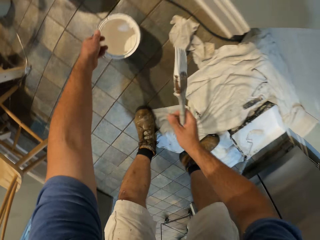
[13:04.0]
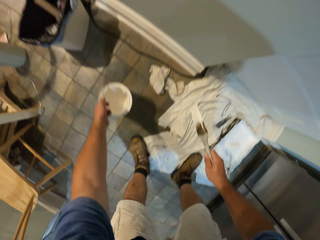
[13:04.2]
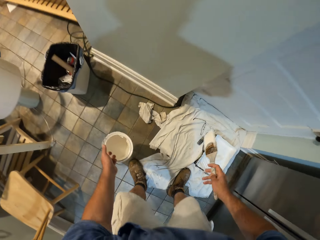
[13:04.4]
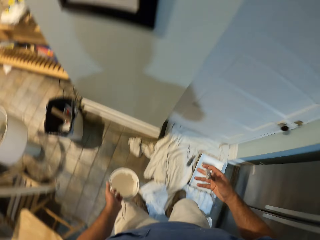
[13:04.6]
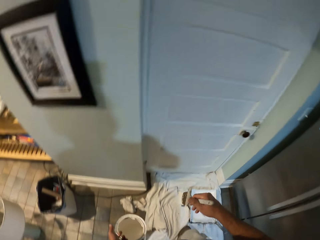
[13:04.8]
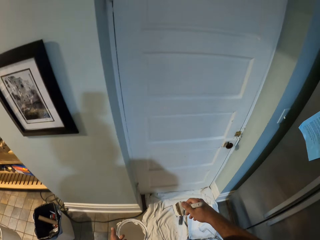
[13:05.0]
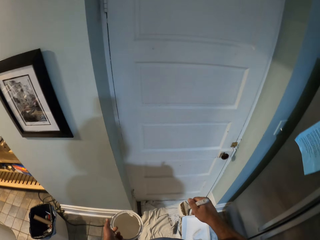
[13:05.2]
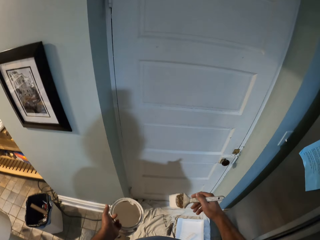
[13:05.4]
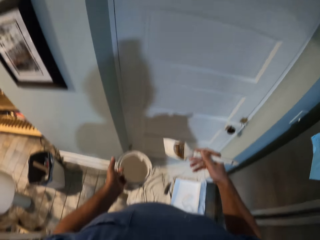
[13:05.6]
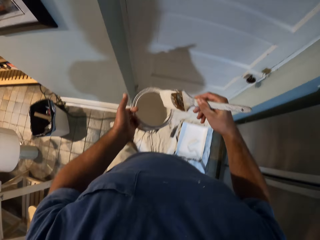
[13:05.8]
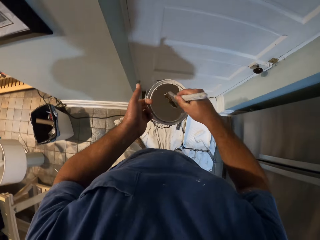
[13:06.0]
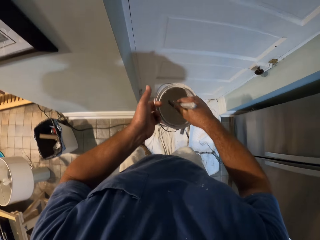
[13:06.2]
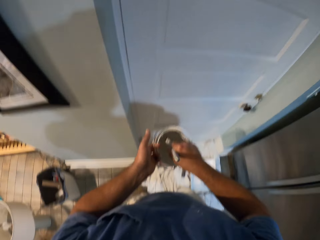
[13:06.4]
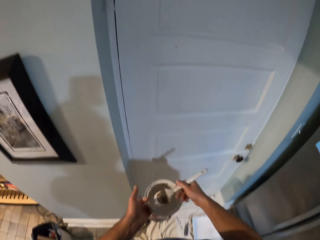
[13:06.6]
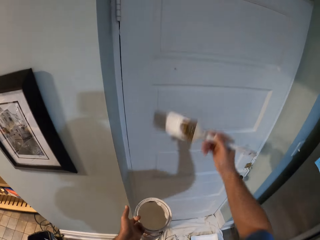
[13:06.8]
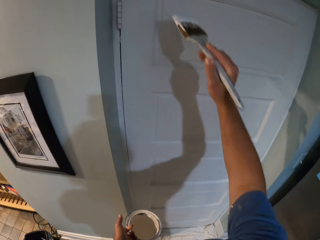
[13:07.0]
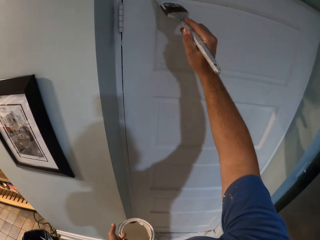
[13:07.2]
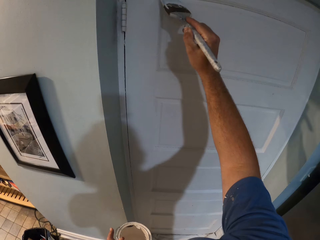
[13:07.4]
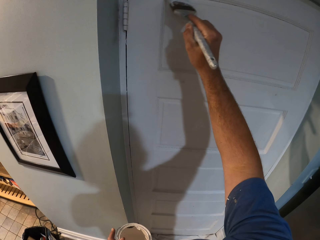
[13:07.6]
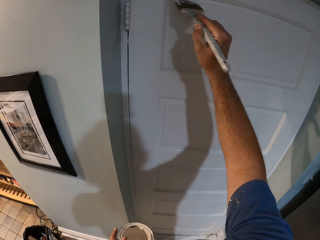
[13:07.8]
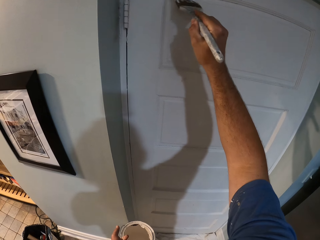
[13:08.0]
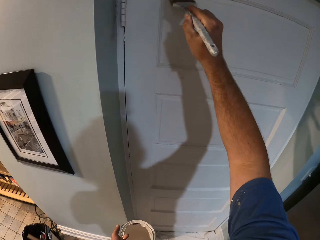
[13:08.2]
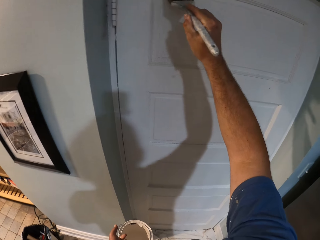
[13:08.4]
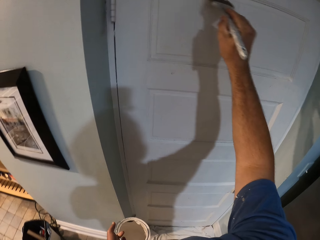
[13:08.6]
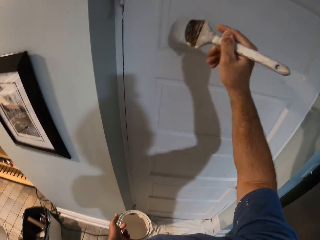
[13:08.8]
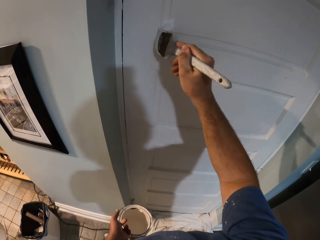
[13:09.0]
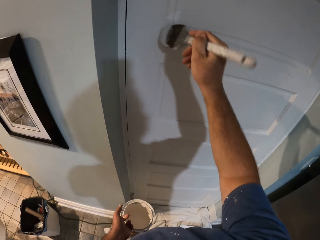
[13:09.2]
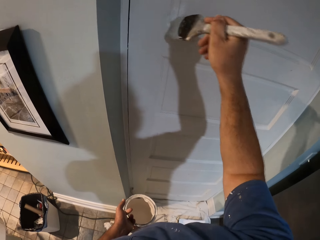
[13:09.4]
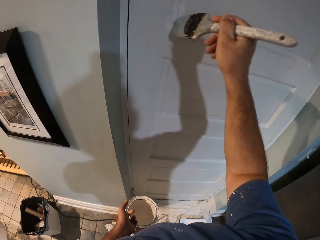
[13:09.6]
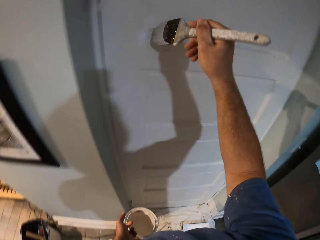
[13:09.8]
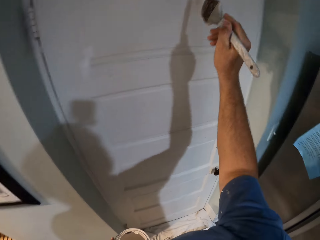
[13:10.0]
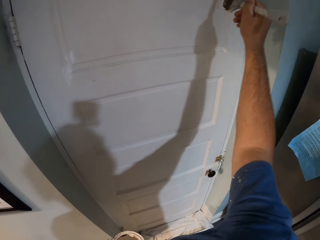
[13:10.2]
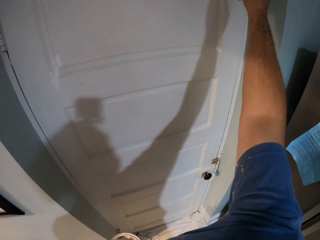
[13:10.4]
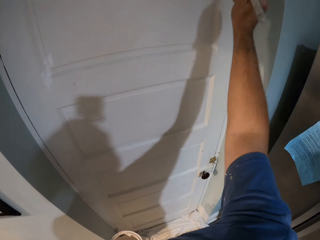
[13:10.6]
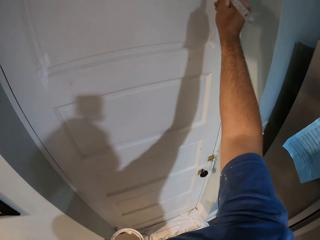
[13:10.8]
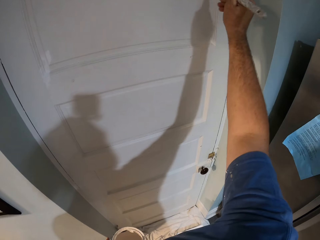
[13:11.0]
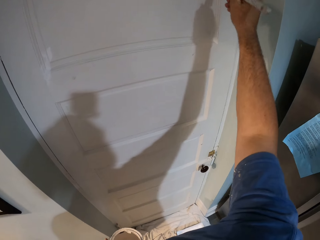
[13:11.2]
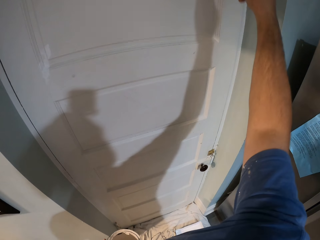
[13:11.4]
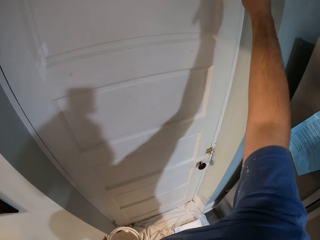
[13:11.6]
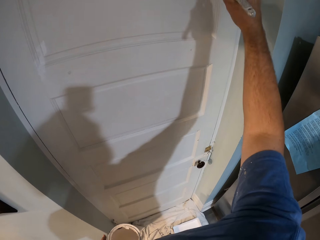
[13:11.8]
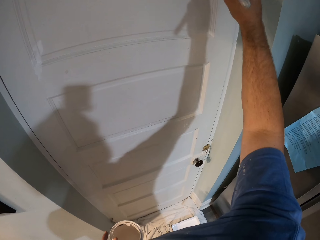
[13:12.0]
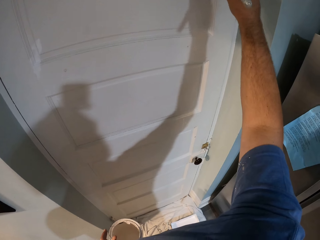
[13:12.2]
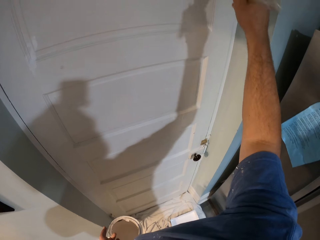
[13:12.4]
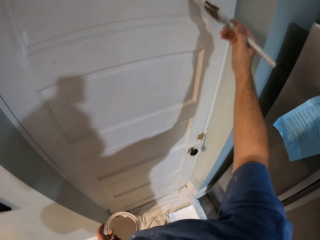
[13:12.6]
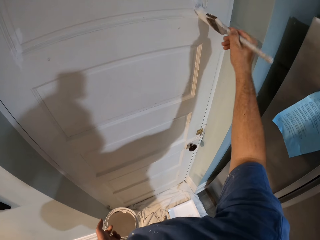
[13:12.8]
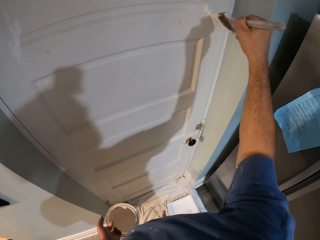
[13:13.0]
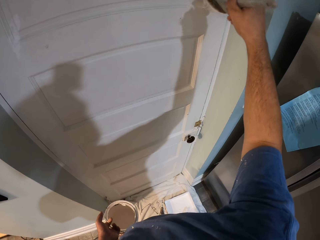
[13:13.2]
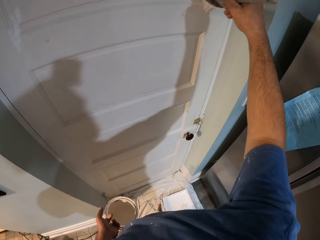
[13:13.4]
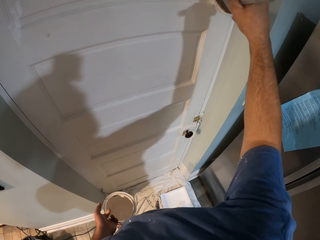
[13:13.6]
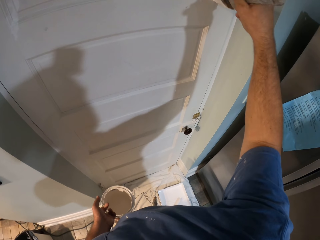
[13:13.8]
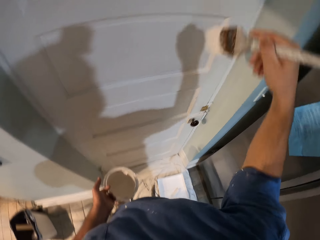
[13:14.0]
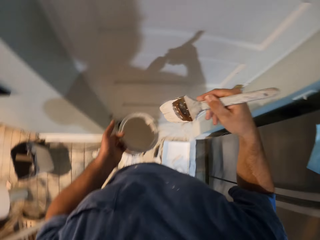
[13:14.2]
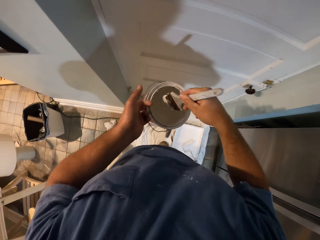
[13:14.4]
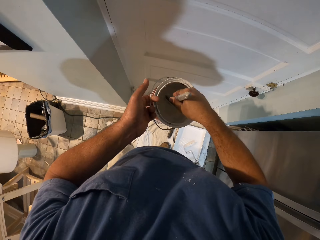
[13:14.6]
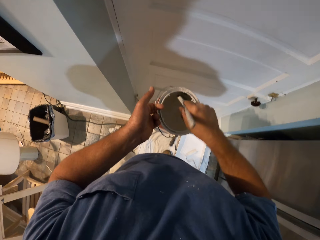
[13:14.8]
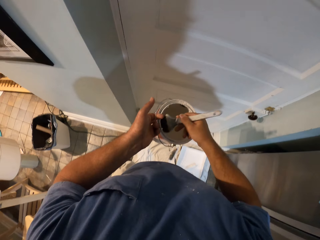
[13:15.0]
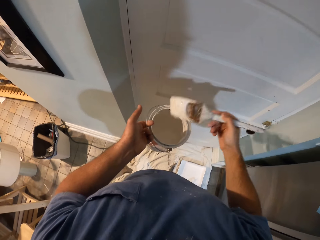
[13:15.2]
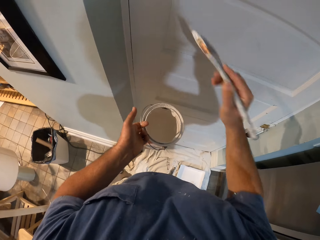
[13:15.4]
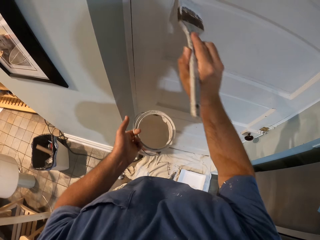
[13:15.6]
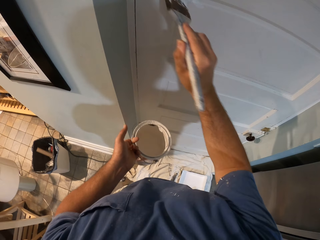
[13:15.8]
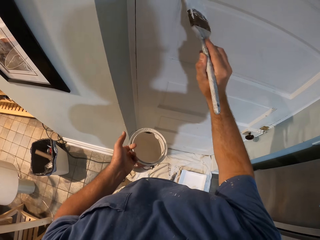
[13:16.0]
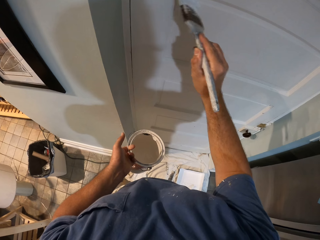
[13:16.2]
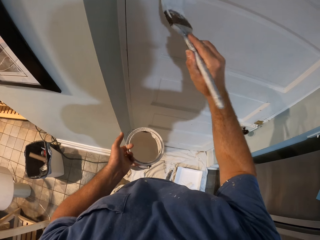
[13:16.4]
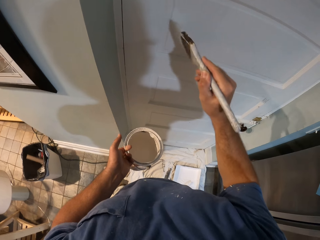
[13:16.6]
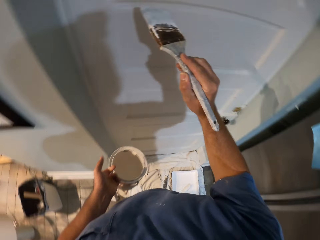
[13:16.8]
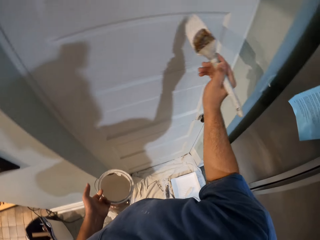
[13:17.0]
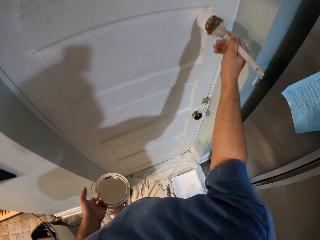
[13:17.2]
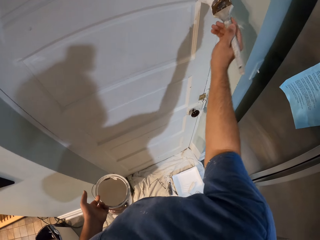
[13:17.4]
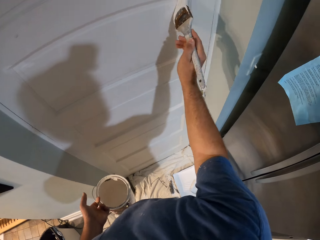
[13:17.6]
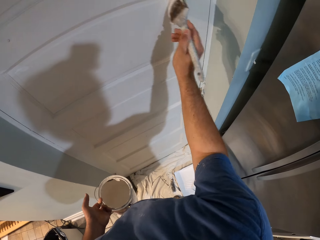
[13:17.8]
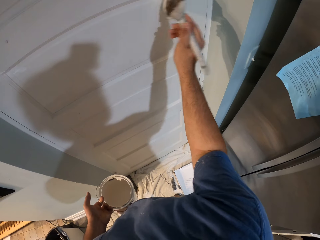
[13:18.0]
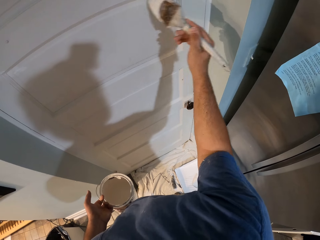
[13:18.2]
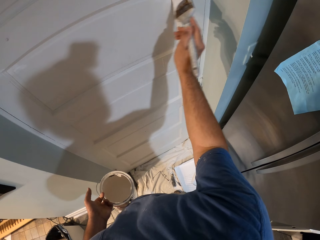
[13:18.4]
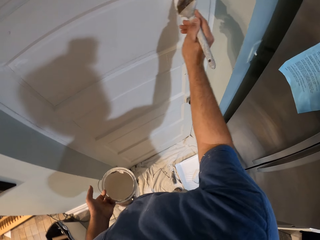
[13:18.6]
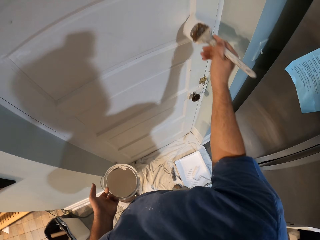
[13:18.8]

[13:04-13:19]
The camera wearer picks up a paint brush from the top of a paint bucket on the floor with his right hand. He picks up the paint bucket with his left hand. He dips the paint brush into the paint bucket. He paints the door with the paint brush. He dips the paint brush into the paint bucket. He paints the door with the paint brush.

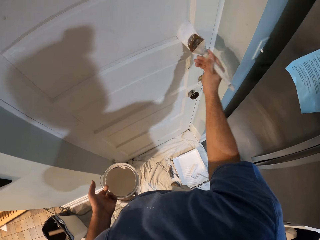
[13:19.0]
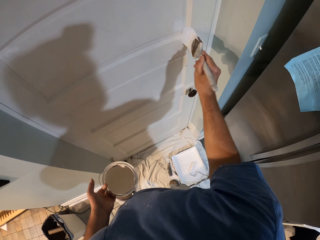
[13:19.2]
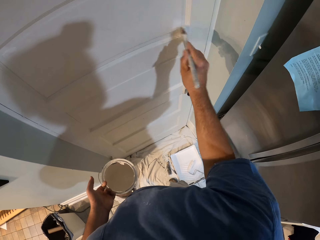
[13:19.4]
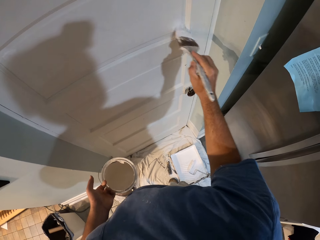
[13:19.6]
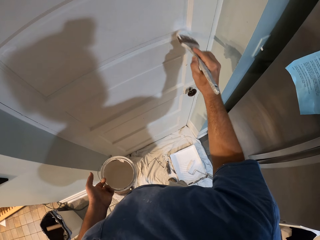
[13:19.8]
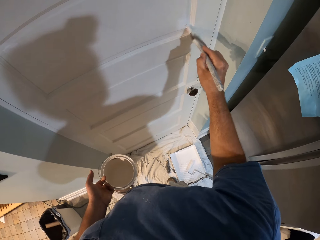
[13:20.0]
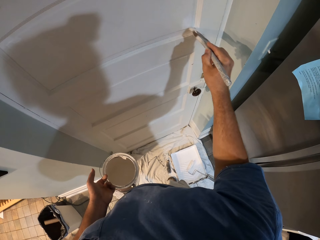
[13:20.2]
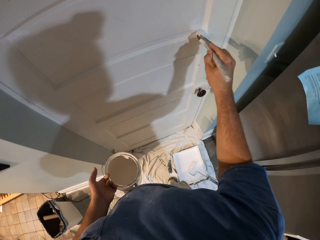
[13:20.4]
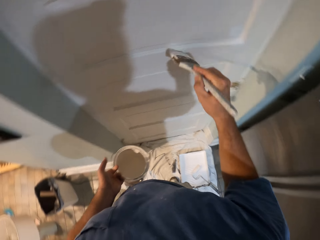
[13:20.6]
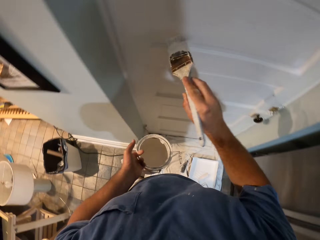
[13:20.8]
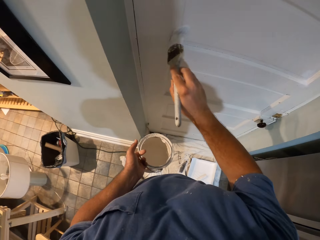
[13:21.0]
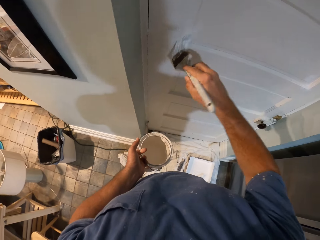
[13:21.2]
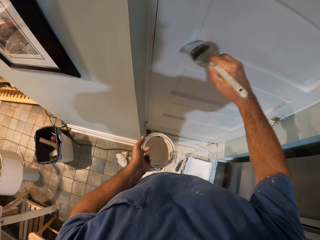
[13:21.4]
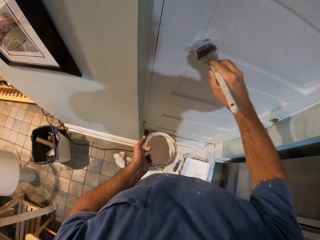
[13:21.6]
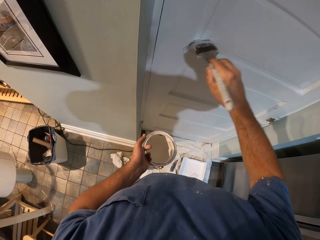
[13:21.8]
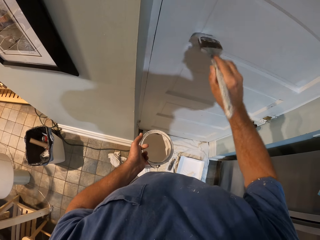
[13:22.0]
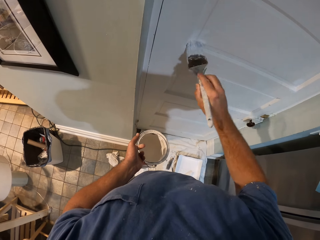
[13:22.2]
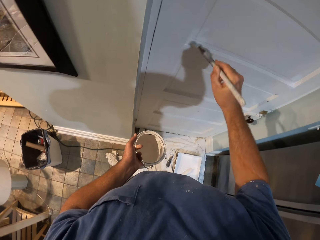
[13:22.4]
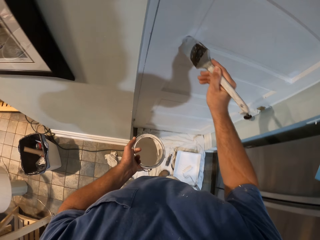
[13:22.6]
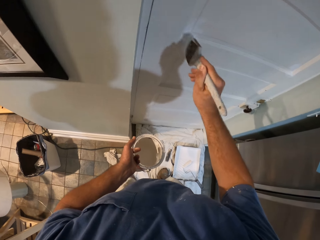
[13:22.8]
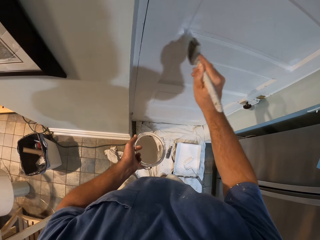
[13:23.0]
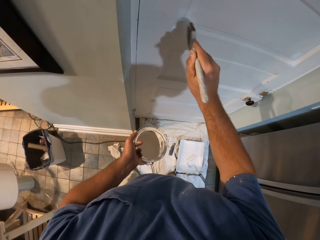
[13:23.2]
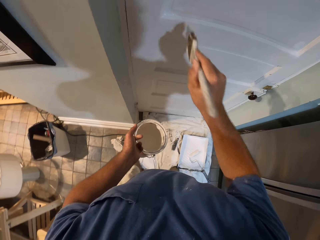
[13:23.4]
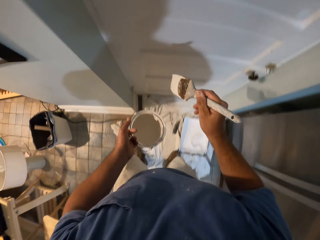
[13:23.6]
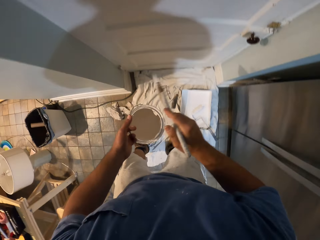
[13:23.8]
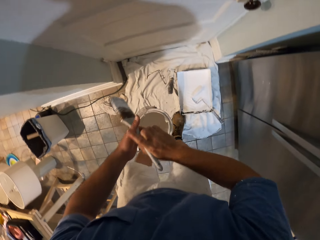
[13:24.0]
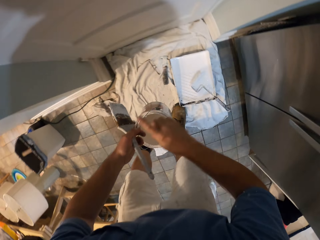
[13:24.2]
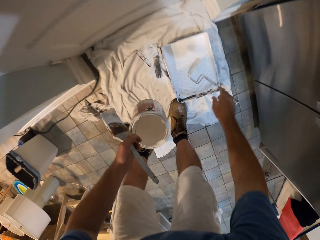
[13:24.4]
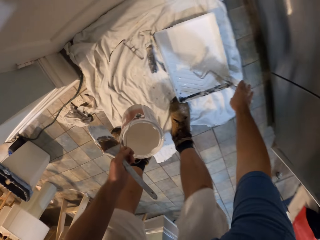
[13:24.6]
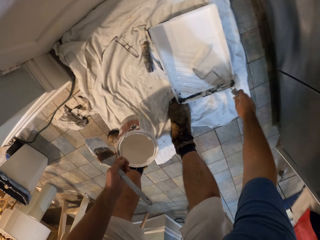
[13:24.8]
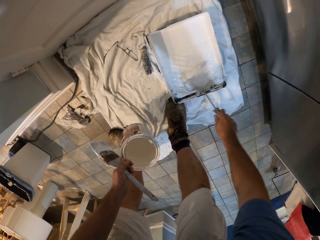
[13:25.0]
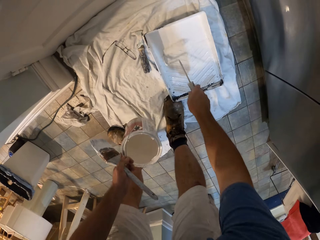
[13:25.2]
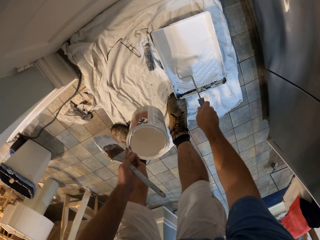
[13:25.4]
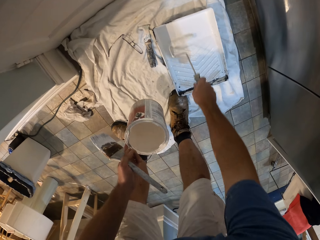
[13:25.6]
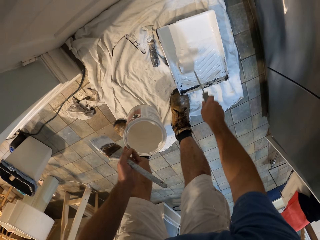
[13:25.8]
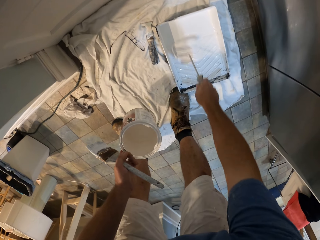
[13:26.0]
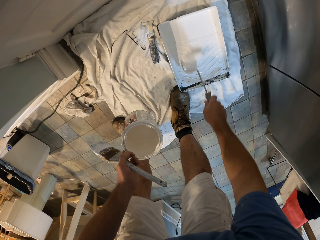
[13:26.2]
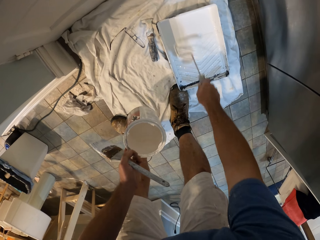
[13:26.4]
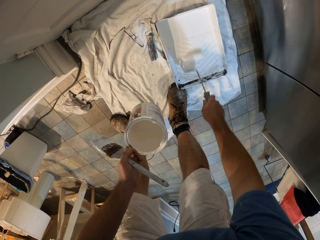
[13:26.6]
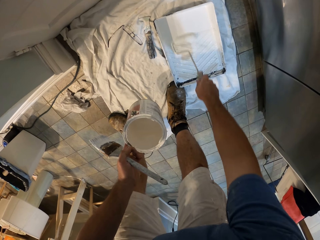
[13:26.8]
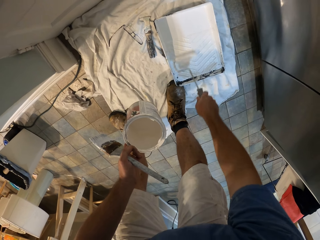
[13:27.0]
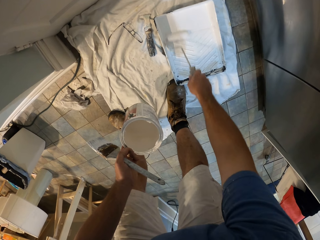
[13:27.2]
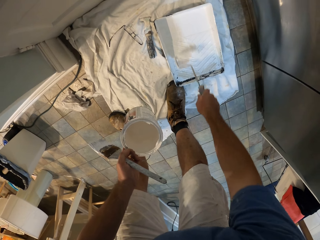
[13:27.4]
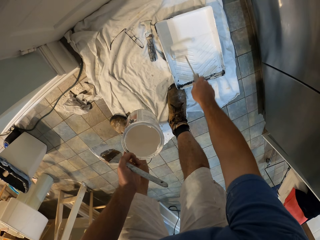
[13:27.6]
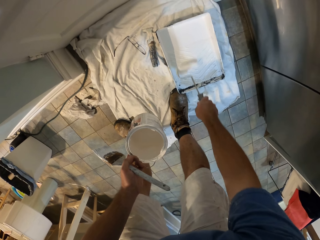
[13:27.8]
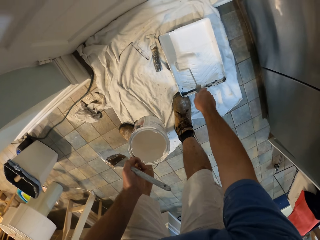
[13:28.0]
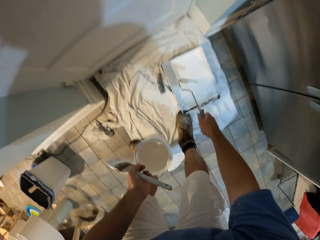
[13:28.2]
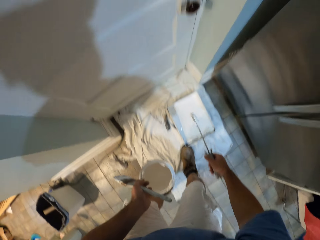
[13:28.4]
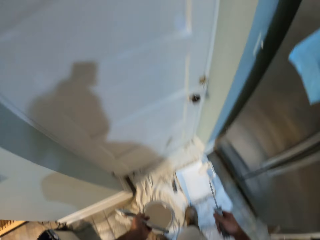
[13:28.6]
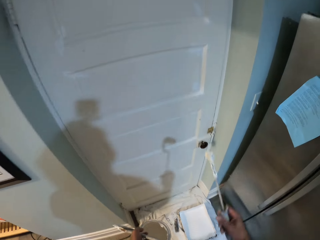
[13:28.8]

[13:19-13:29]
The camera wearer places the paint brush in his left hand. He picks up a short paint roller from the paint tray on the floor and paints the door. He rolls the roller in the paint tray.
